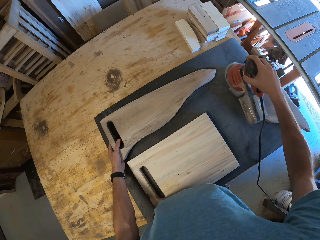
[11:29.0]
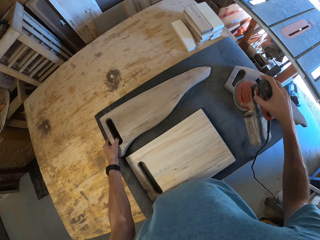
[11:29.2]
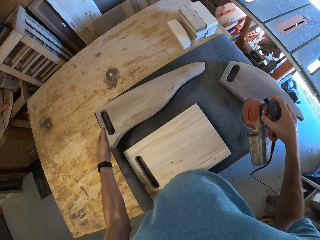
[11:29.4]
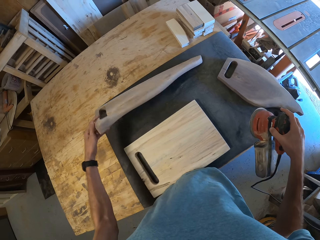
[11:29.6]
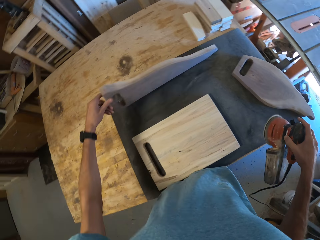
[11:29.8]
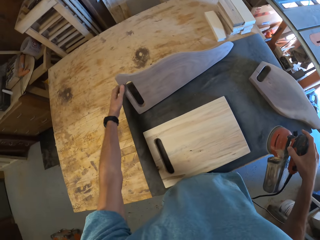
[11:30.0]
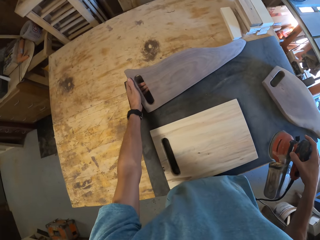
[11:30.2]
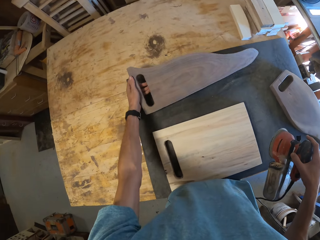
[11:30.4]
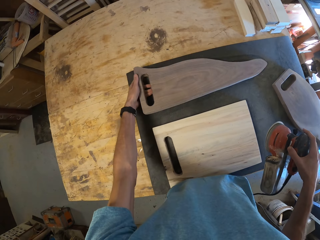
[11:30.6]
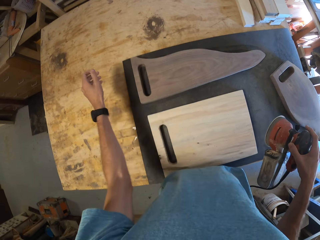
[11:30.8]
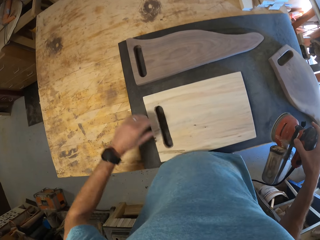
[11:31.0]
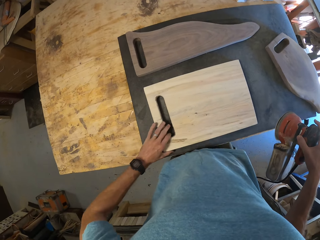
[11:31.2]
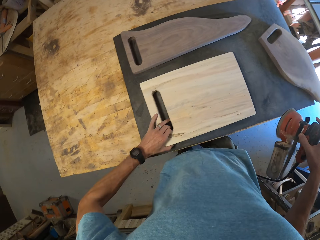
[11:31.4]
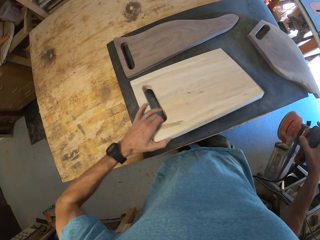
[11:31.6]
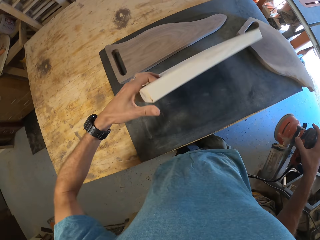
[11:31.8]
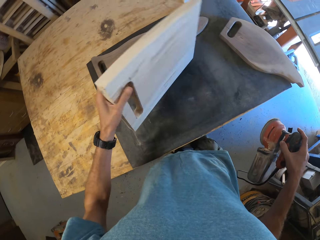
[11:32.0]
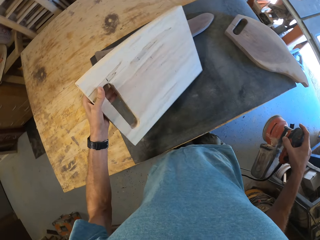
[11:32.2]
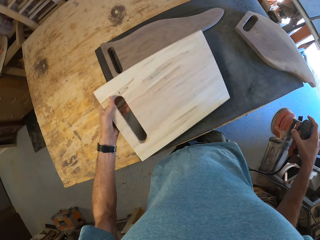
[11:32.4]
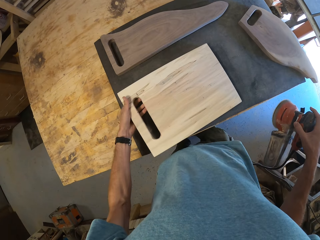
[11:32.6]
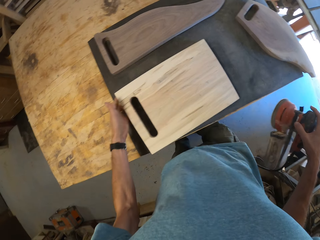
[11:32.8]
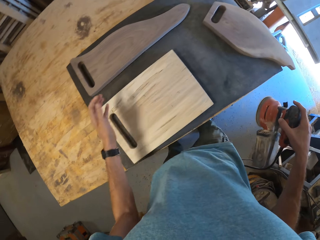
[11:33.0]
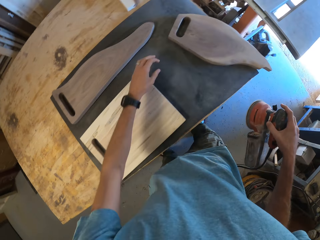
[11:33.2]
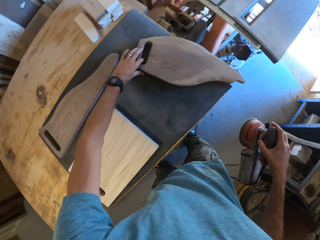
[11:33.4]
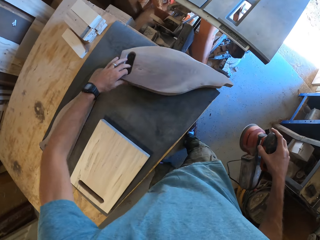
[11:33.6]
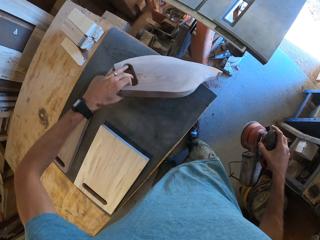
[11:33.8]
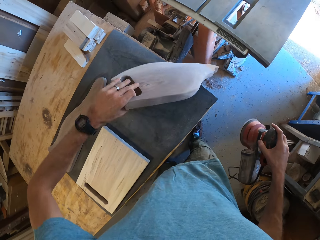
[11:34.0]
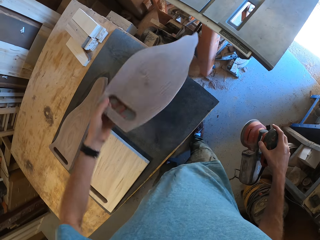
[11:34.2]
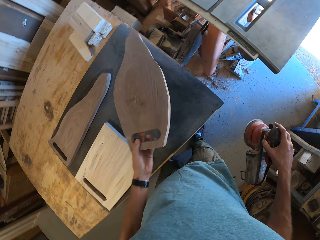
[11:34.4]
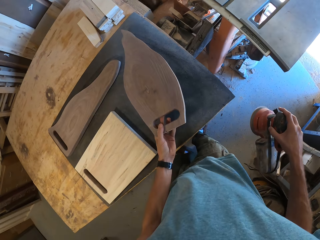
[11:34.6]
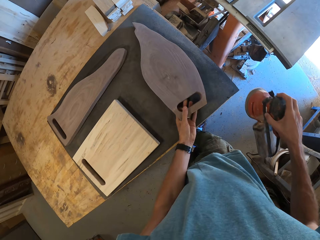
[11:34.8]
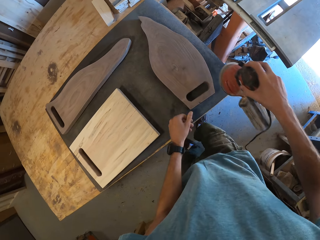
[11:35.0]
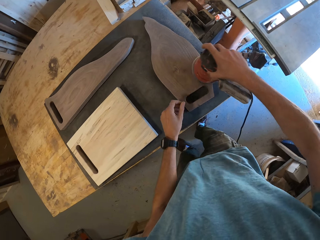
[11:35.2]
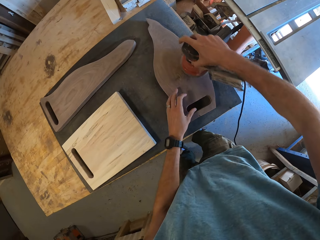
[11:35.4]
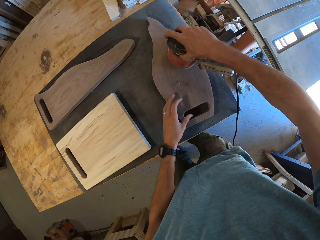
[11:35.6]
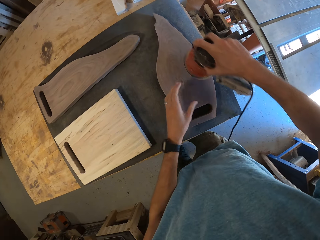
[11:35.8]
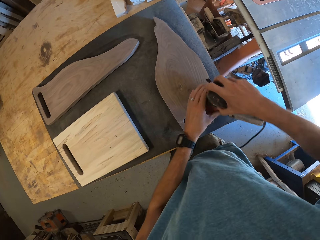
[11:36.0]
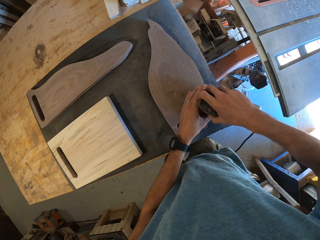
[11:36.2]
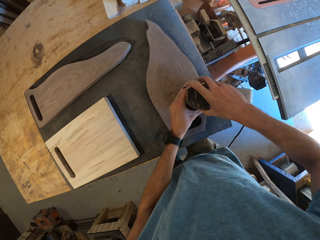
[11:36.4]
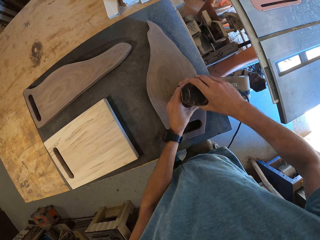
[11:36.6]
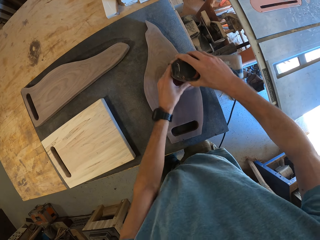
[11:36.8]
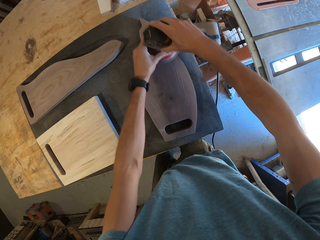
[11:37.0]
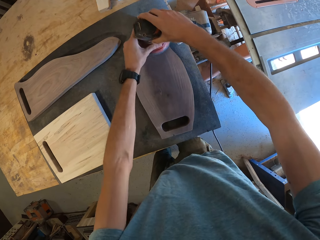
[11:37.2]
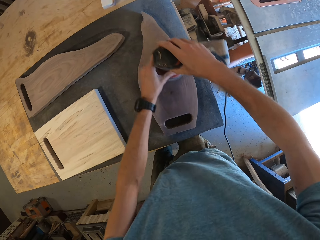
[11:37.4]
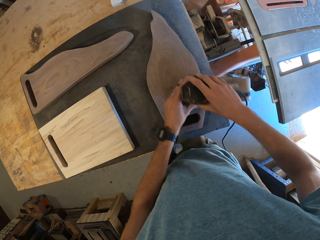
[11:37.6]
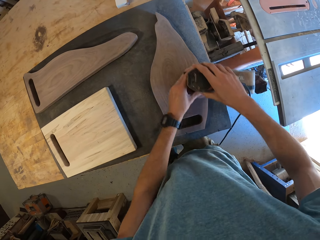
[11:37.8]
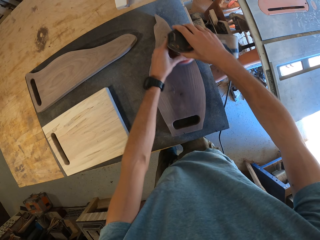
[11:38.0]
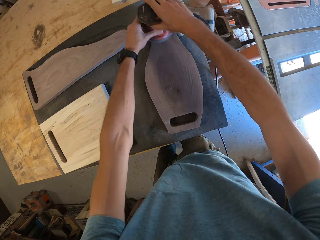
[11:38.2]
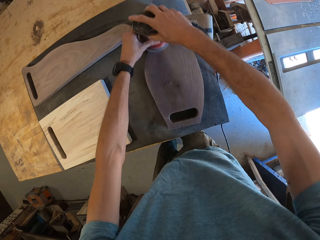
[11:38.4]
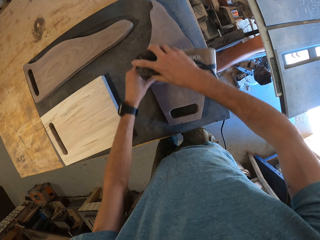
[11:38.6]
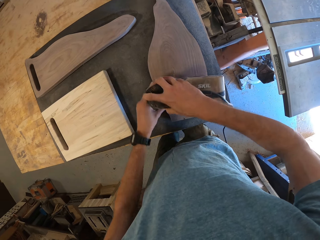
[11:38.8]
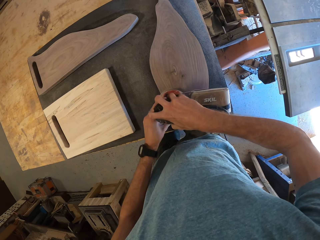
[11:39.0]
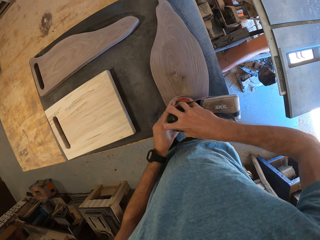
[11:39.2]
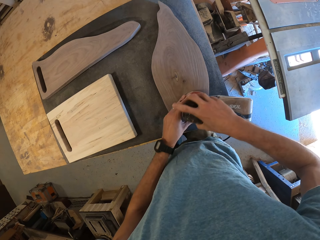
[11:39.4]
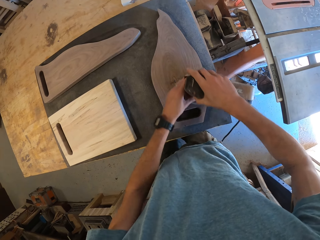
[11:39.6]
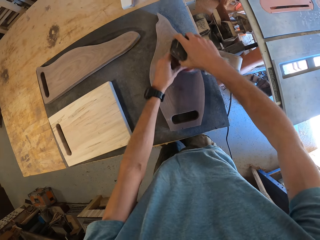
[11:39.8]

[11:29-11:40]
The camera wearer turns over the first piece of wood with the left hand. He picks the second piece of wood from the table with his left hand. He turns over the second piece of wood. He places the second piece of wood on the table. He picks up the third piece of wood from the table with his left hand. He turns over the third piece of wood. He places the third piece of wood on the table. He smoothens the third piece of wood with the orbital sander with both hands.

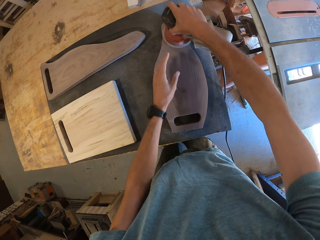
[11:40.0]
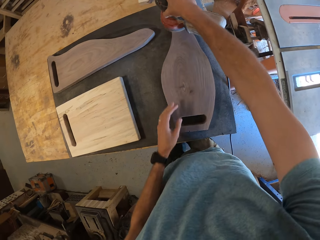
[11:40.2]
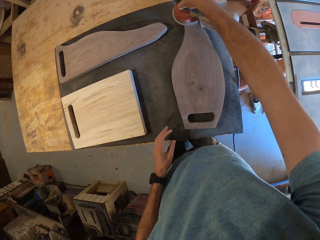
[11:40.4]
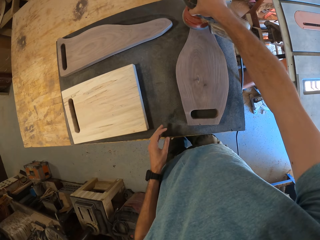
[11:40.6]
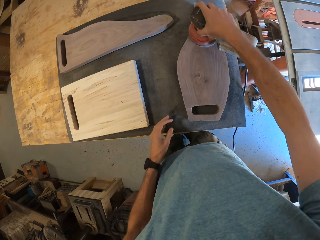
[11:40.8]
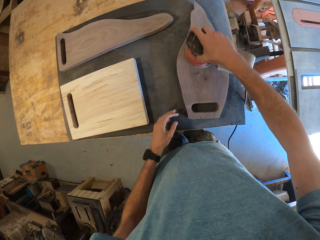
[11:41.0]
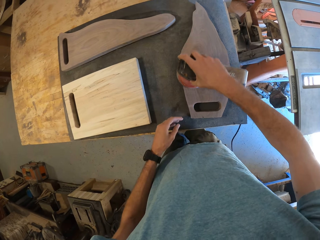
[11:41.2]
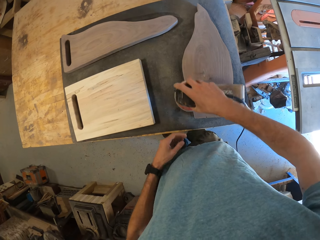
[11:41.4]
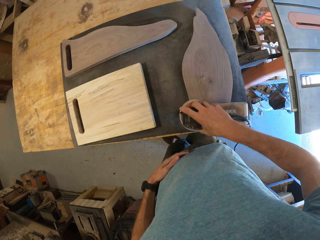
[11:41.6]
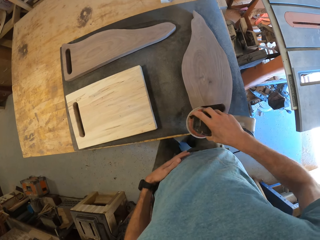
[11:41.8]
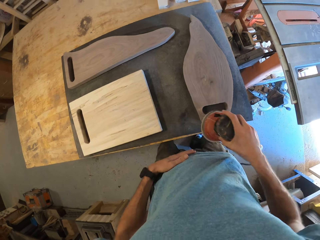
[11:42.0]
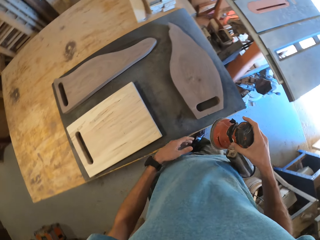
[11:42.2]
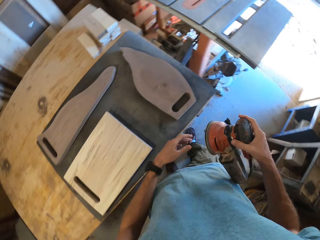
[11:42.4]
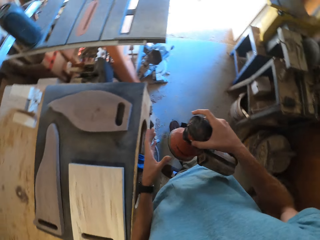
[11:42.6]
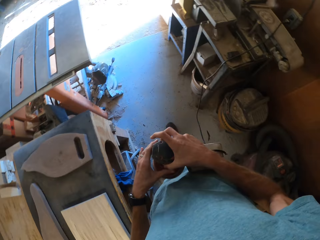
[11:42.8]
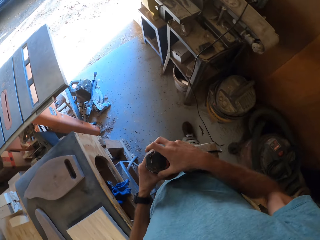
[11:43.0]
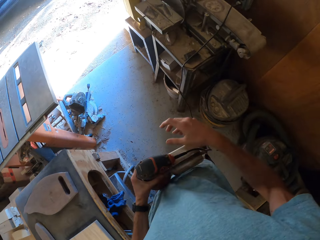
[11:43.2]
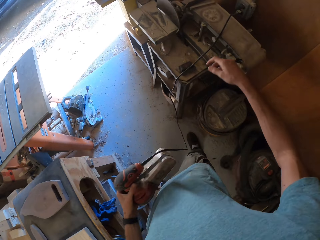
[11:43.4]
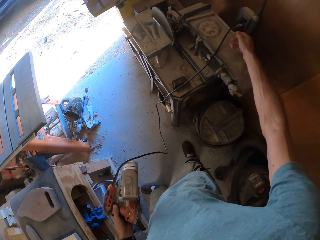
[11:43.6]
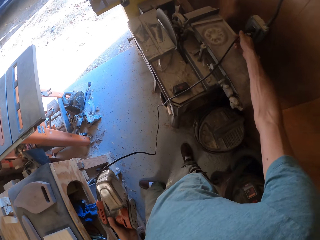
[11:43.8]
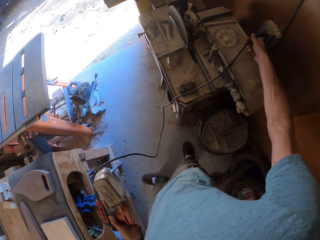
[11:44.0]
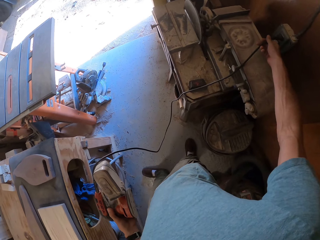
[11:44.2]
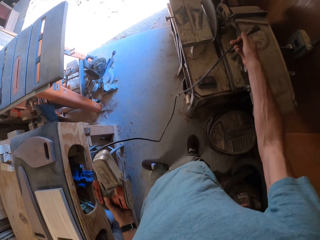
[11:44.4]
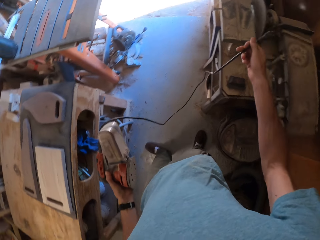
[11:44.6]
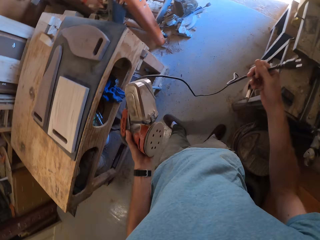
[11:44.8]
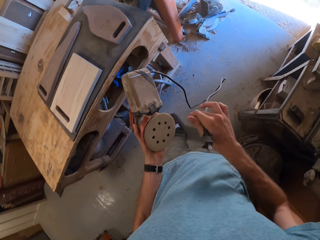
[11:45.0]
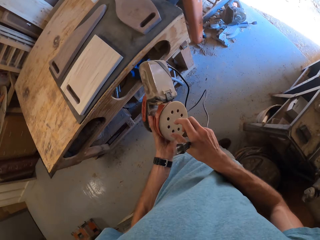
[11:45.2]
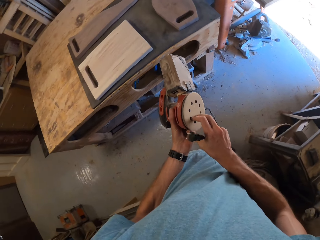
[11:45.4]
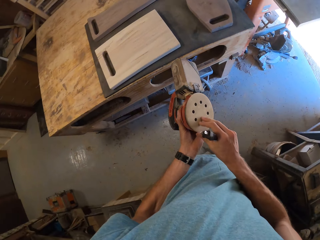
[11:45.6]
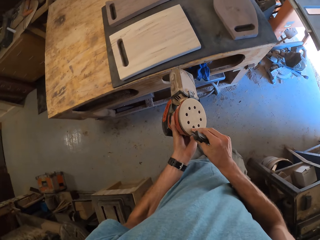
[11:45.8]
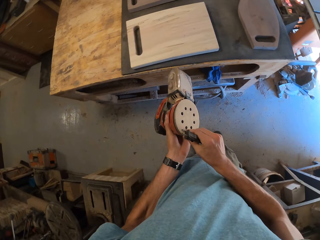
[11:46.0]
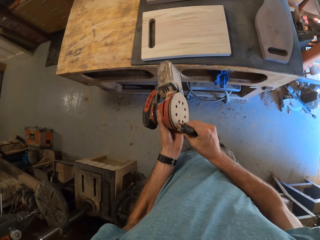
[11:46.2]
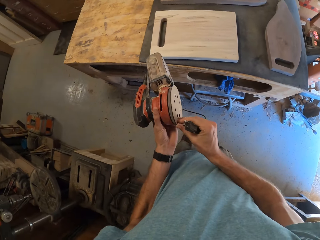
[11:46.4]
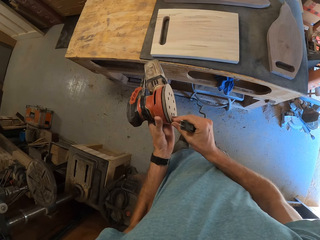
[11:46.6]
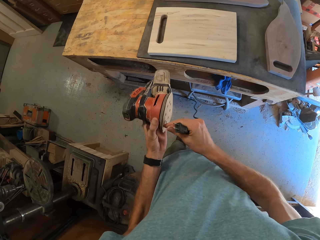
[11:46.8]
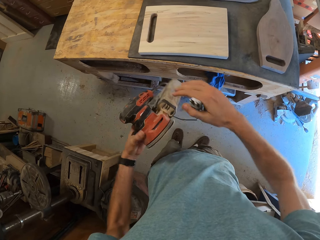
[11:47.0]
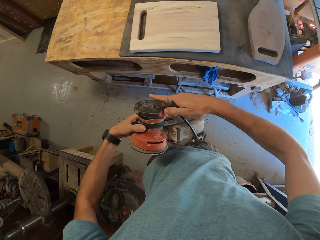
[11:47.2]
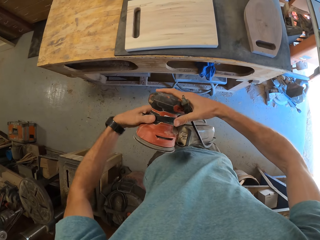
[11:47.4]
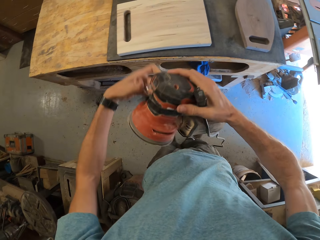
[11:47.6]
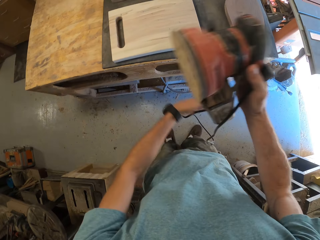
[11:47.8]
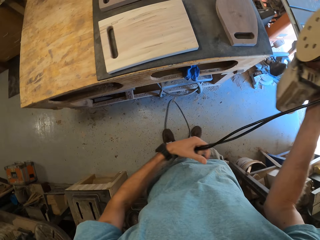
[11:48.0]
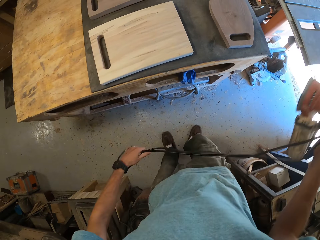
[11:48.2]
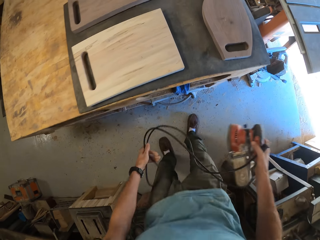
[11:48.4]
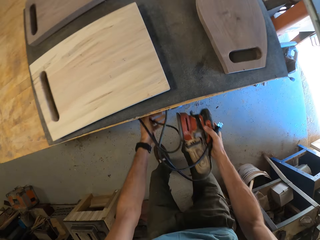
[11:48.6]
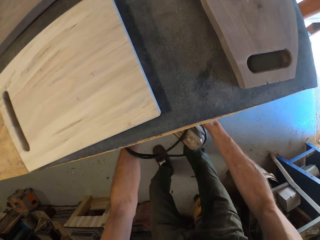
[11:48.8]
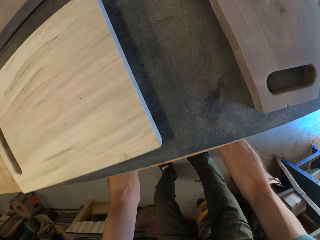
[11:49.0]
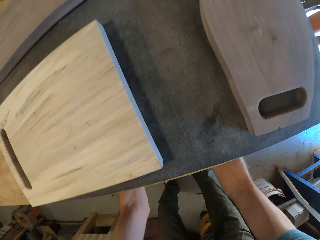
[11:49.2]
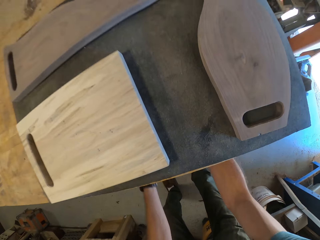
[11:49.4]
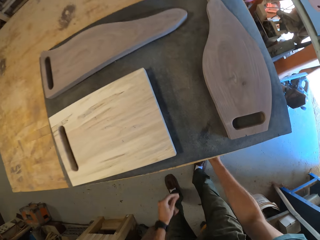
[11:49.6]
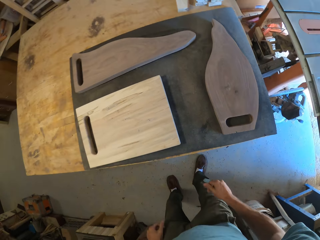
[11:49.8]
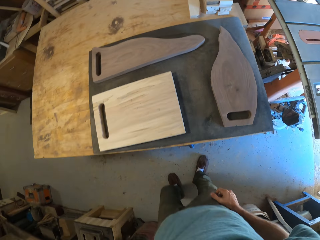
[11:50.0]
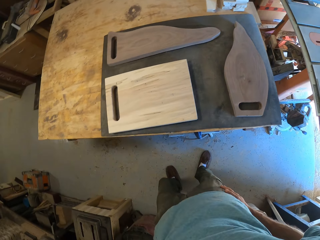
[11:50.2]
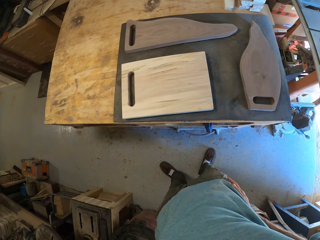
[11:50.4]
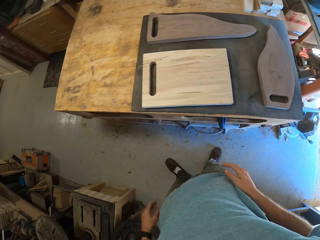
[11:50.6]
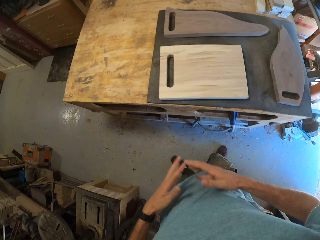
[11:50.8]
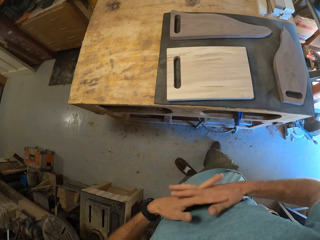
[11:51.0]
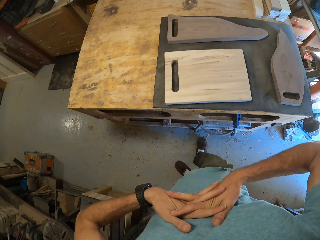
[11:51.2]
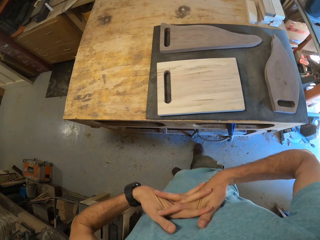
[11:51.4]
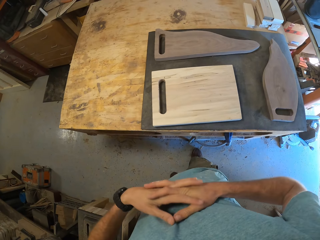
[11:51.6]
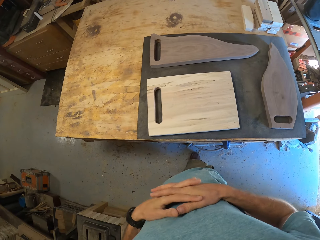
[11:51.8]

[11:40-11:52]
The camera wearer removes his left hand from the orbital sander. He transfers the orbital sander from his right hand to his left hand. He unplugs the orbital sander from a socket on a wall with his right hand. He arranges the cord of the orbital sander with both hands. He puts the orbital sander in a cabinet under the table with both hands.
